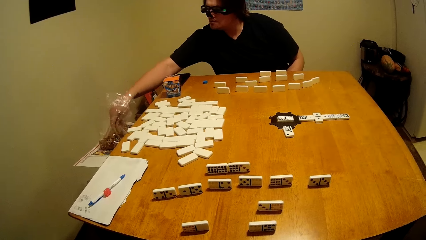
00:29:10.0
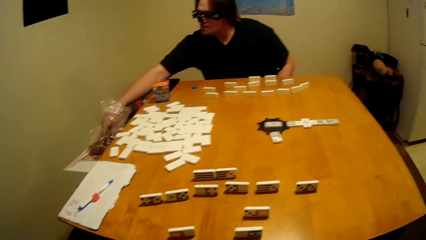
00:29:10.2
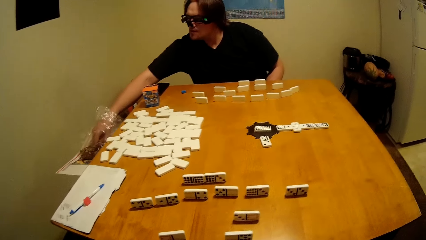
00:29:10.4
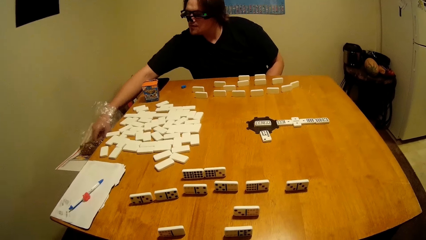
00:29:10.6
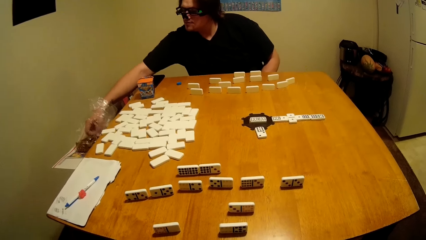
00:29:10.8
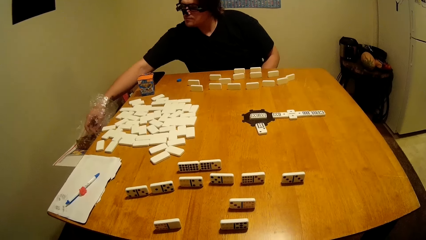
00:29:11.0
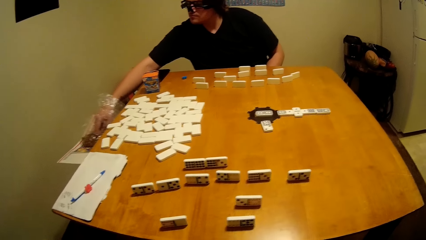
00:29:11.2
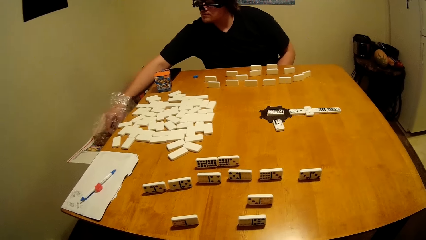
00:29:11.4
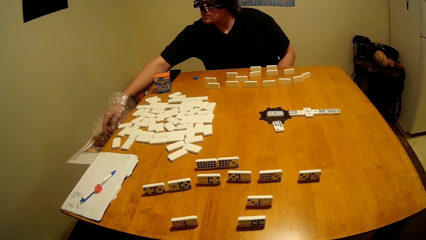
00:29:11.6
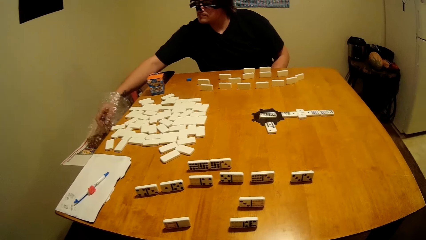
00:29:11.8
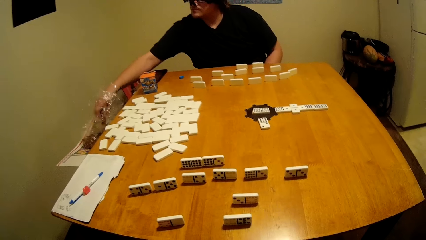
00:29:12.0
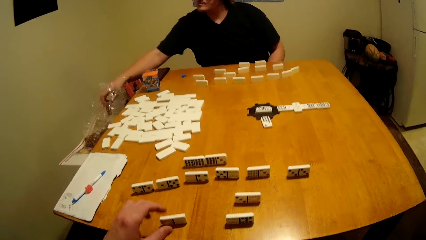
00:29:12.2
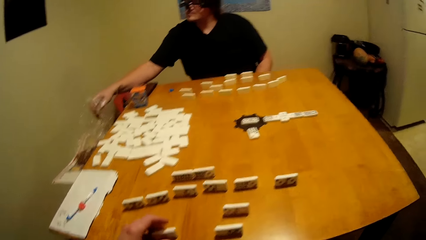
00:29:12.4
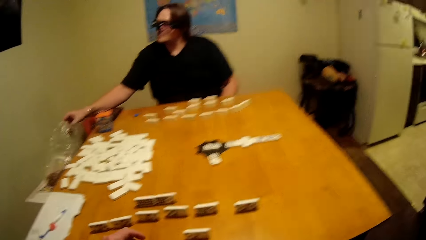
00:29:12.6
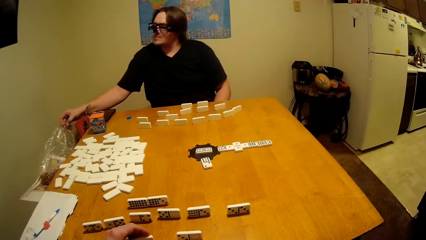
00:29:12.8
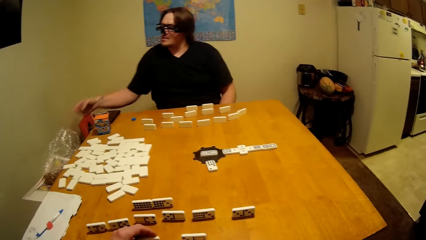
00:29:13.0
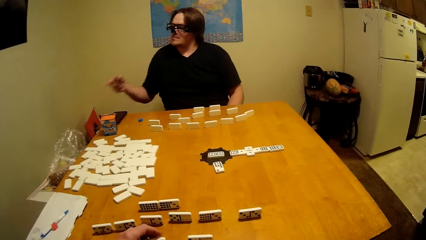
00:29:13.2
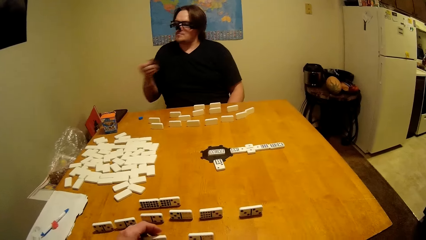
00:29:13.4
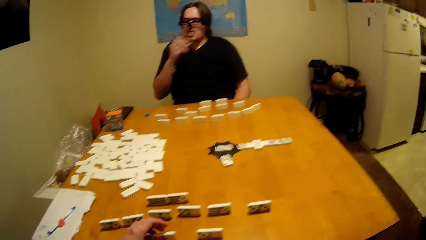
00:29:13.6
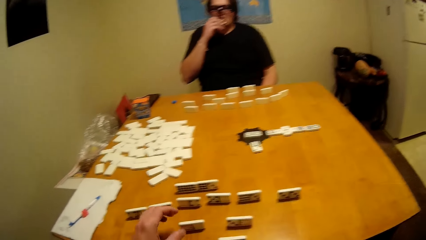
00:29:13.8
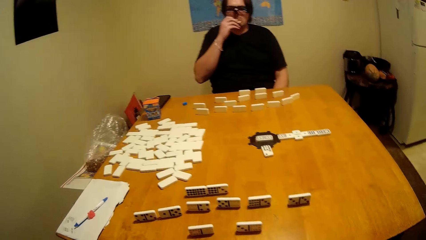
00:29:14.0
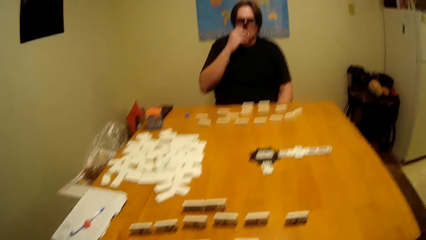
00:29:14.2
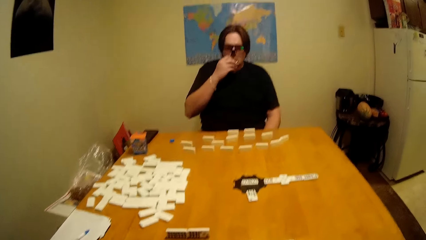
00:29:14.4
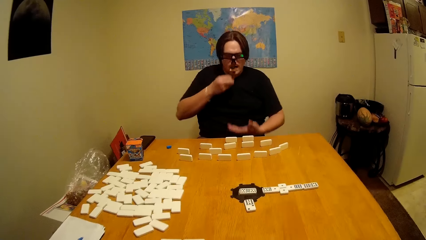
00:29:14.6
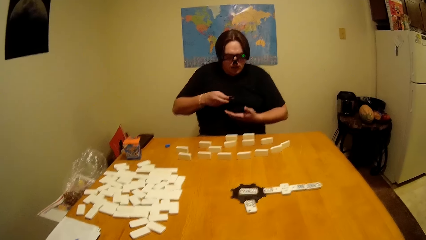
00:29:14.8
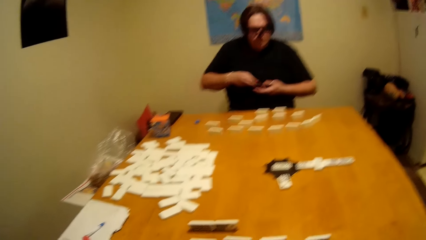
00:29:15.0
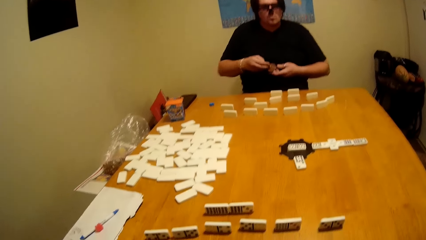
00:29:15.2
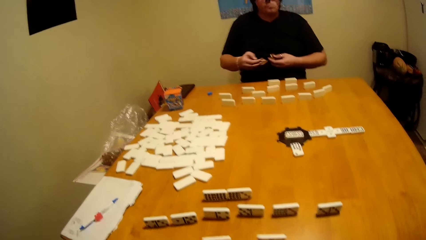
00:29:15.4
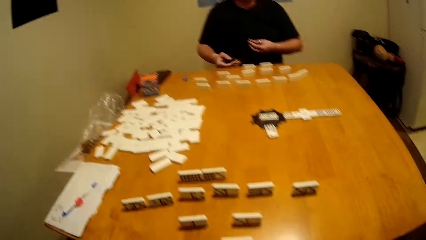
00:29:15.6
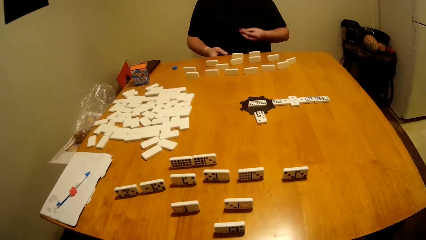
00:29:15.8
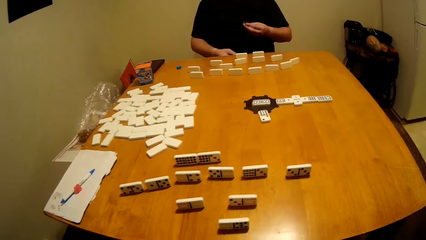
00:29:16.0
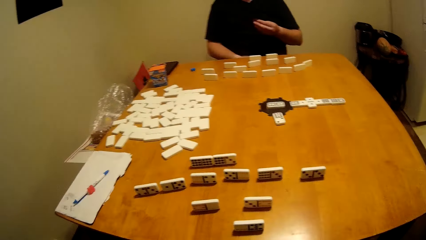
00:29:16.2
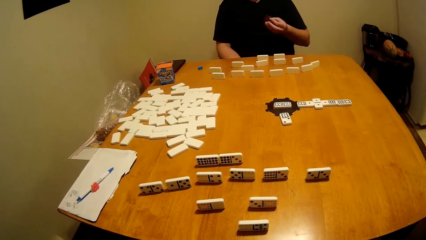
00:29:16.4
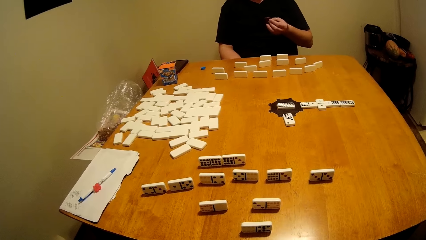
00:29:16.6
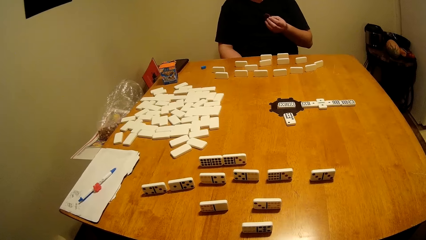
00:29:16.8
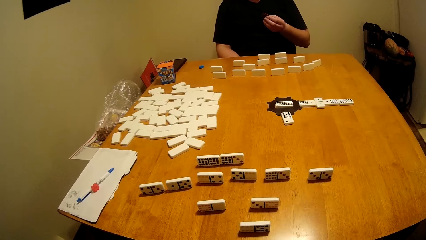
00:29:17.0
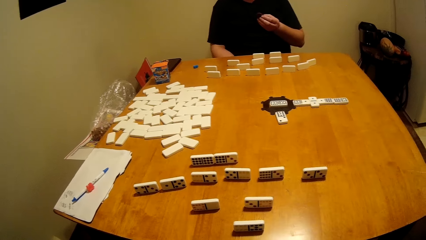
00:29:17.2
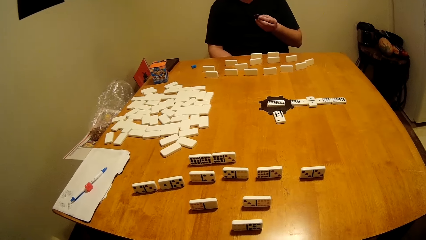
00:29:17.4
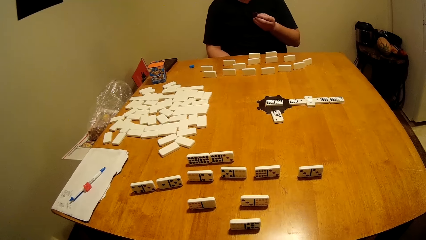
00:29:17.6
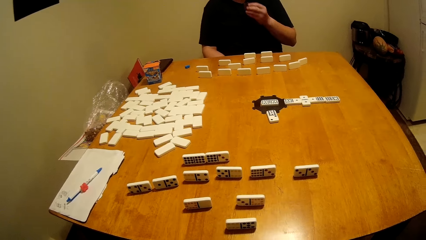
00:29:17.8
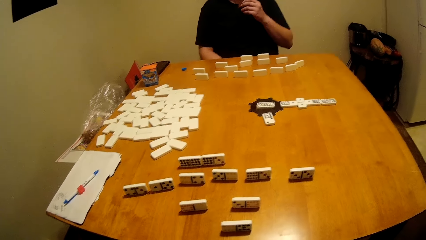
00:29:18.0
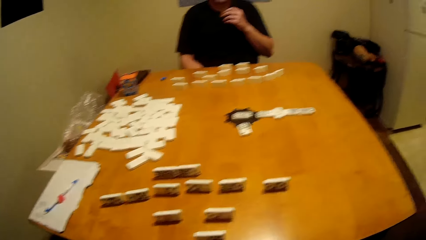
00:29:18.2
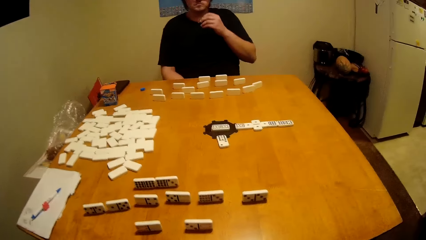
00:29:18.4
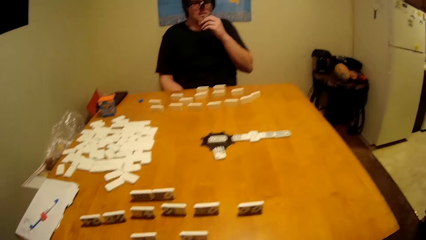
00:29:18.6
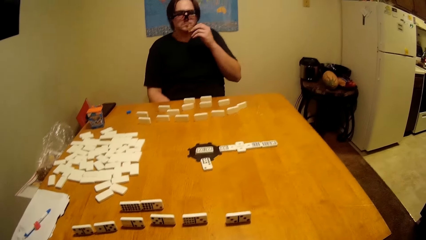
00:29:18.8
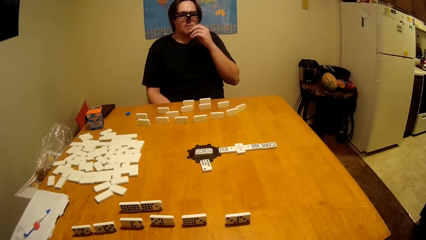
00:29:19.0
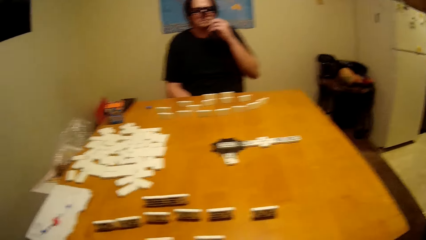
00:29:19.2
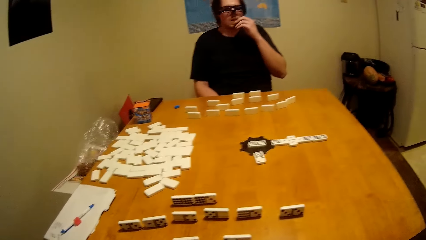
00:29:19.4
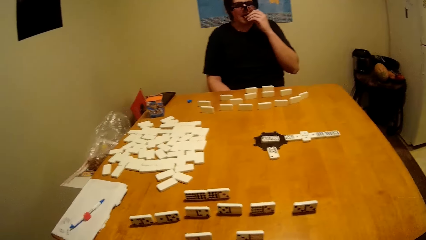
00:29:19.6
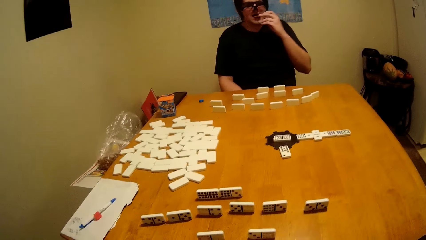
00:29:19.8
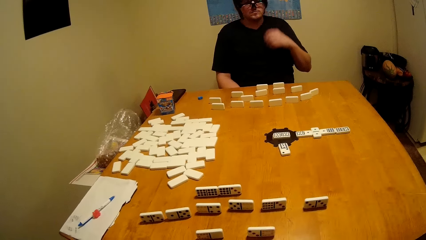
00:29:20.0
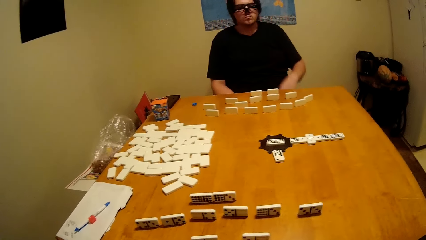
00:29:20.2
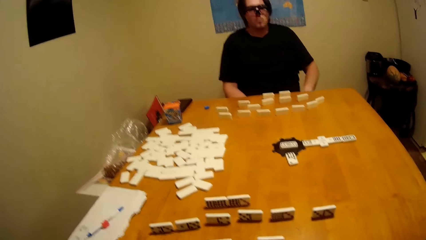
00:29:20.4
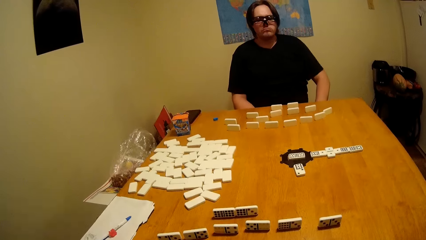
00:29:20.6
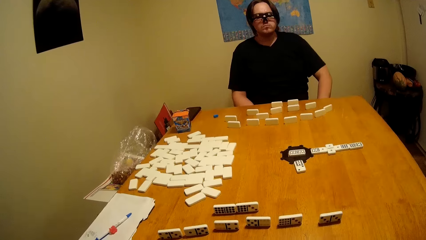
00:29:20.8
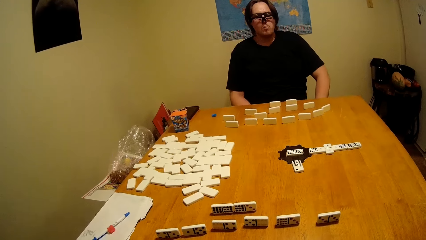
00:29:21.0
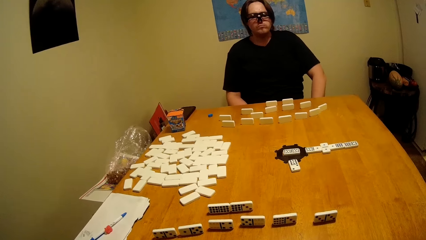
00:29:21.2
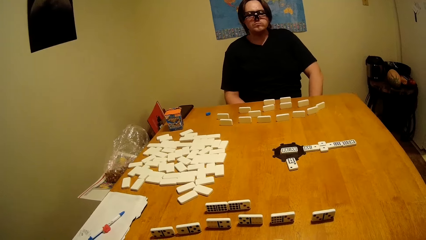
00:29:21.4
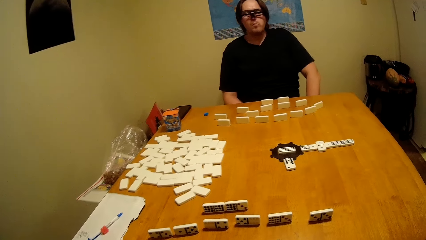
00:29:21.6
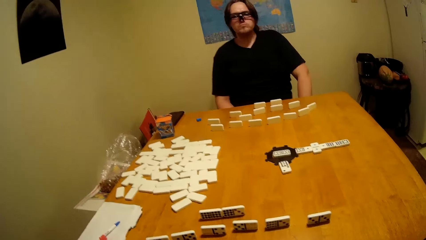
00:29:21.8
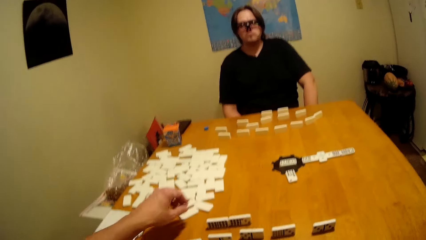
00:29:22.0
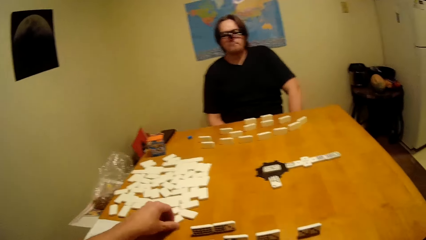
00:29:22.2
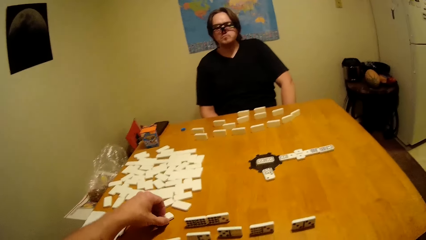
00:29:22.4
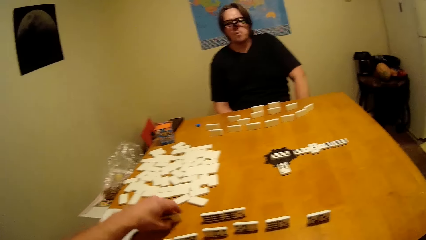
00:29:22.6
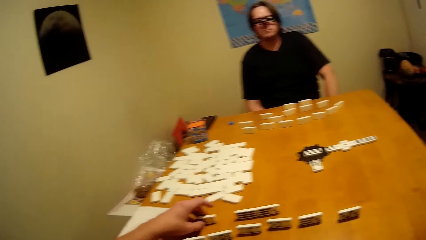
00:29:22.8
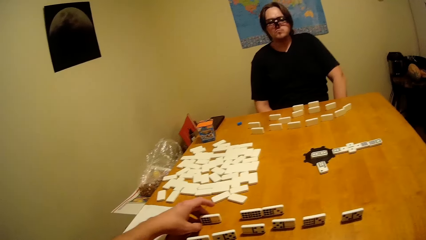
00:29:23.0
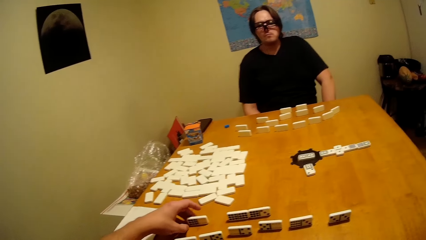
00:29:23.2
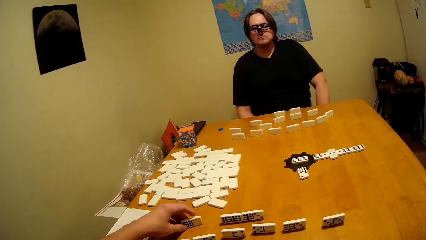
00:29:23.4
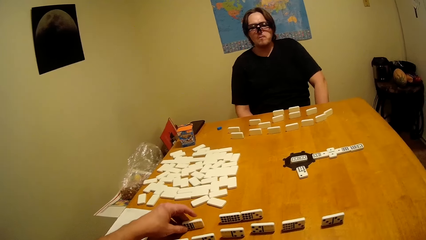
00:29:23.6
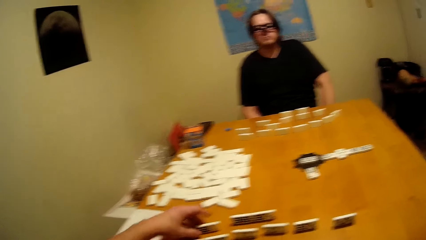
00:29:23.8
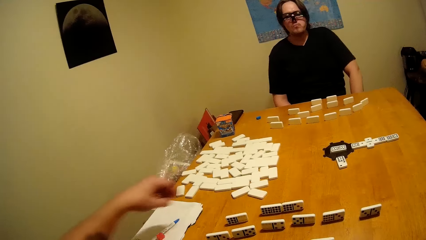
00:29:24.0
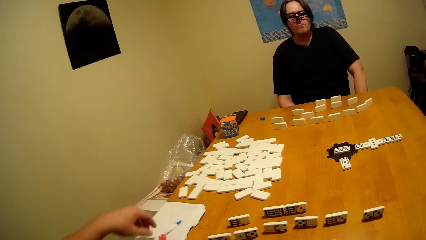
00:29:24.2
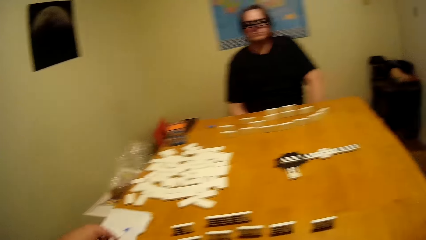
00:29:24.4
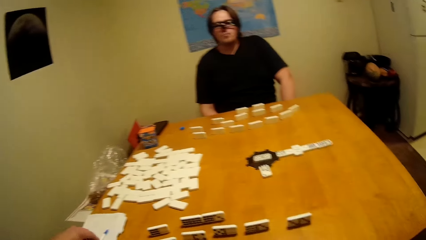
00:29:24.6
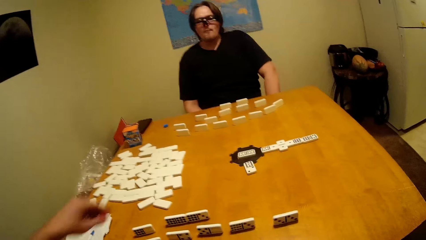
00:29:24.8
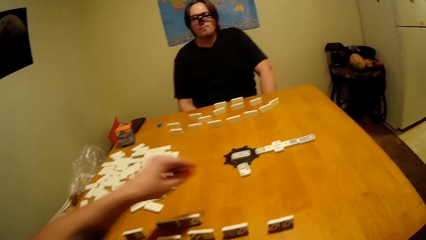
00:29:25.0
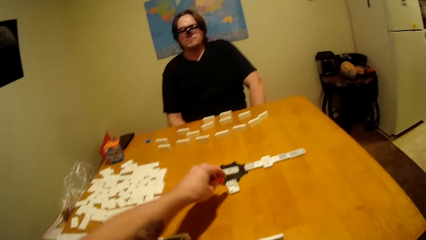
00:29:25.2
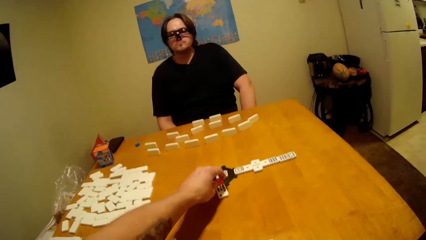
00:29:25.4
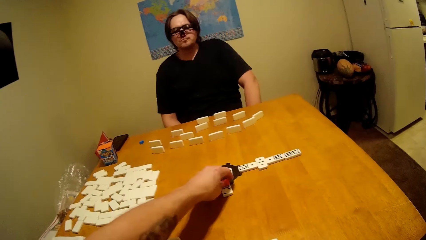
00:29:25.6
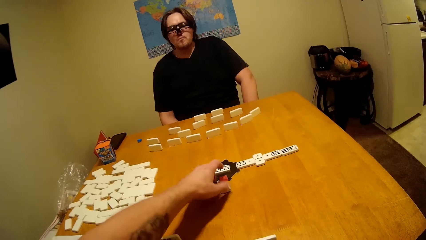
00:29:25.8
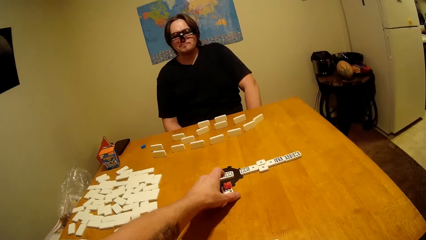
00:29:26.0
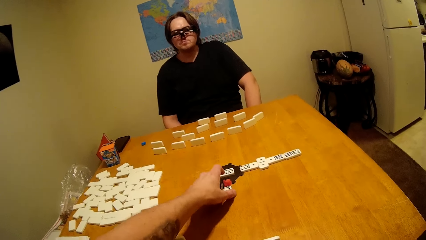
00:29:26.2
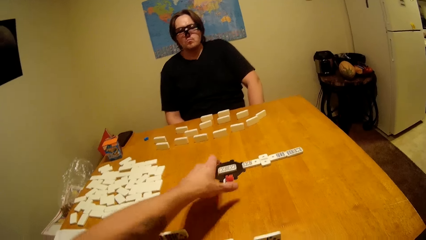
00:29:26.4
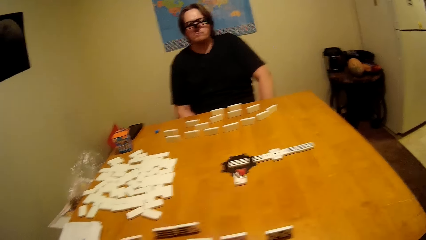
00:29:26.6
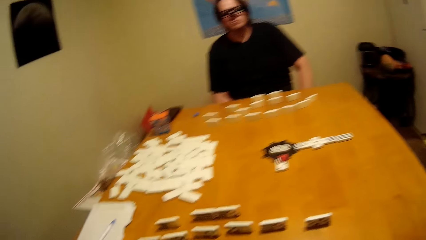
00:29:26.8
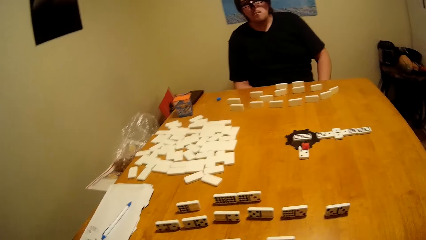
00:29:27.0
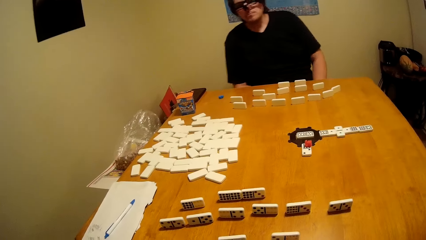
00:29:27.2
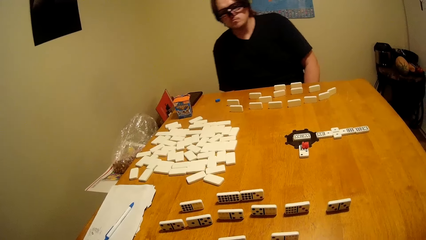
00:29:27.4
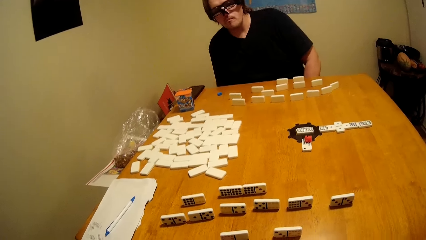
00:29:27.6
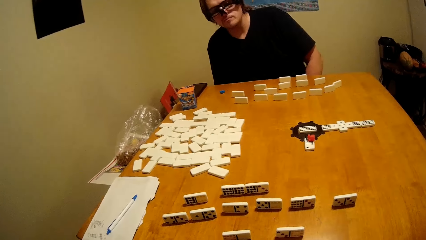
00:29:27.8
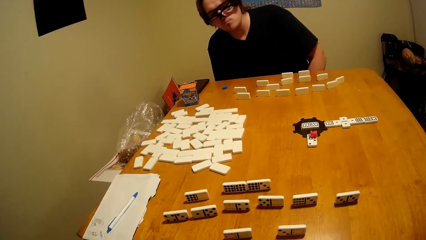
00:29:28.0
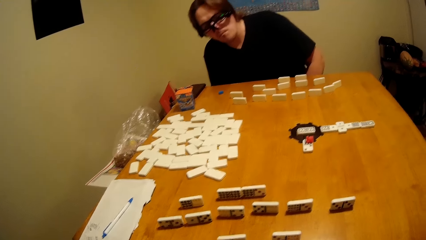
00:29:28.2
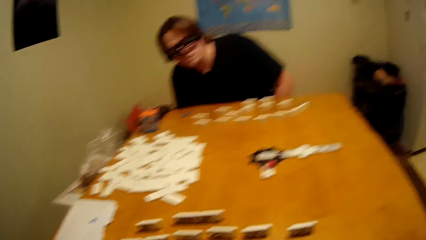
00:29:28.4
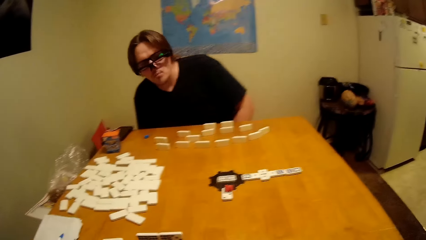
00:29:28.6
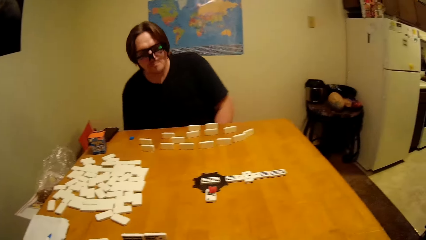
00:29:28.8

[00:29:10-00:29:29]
The man takes more bites from a polythene bag and eats the bite. The man eats more bites. The camera wearer arranges dominoes on the table.
